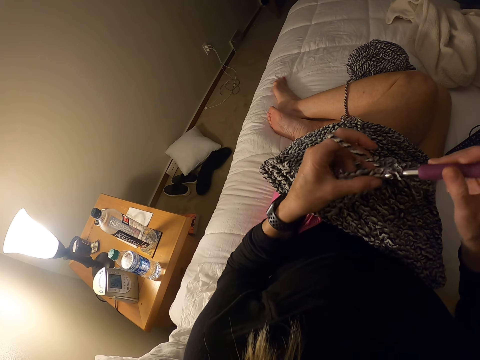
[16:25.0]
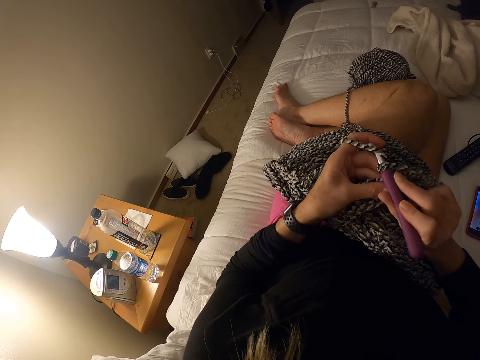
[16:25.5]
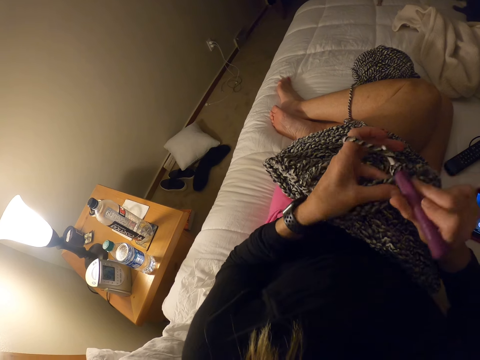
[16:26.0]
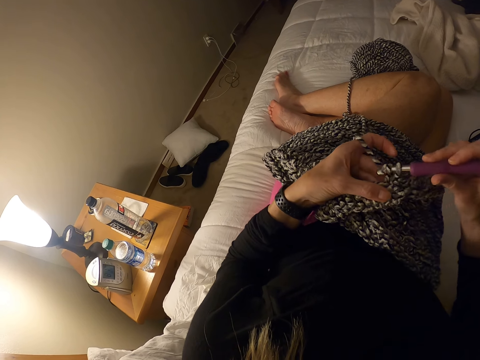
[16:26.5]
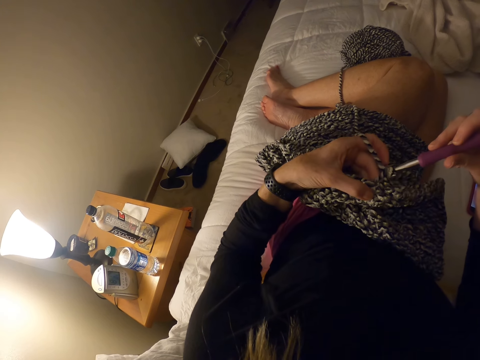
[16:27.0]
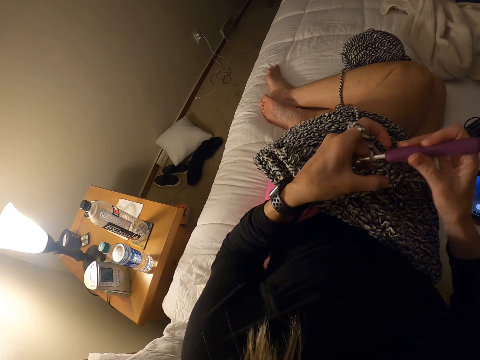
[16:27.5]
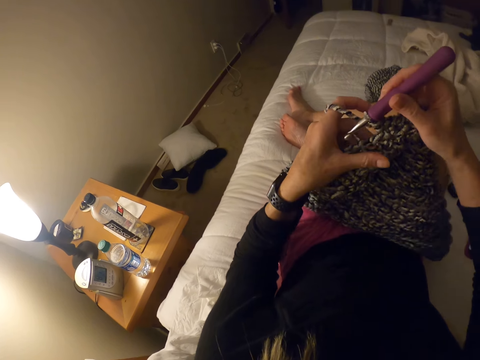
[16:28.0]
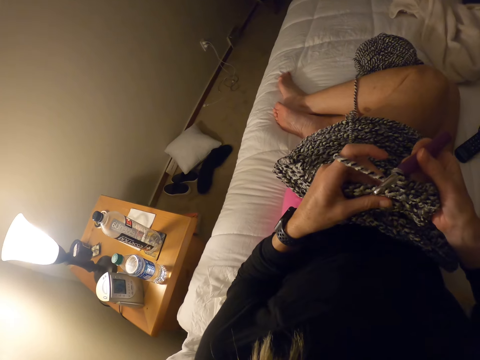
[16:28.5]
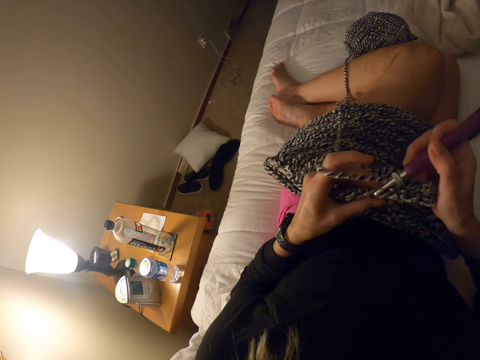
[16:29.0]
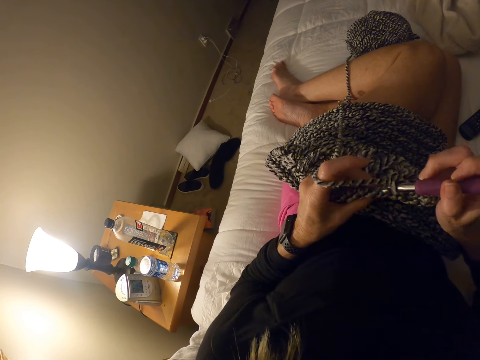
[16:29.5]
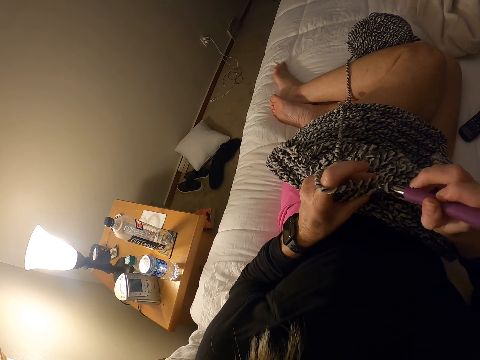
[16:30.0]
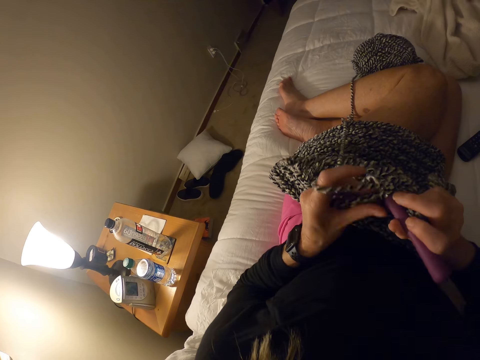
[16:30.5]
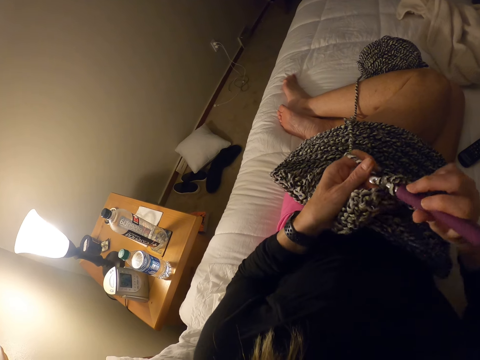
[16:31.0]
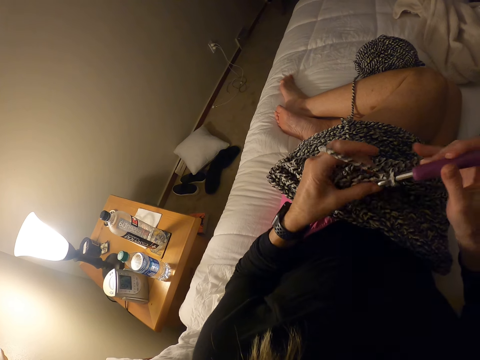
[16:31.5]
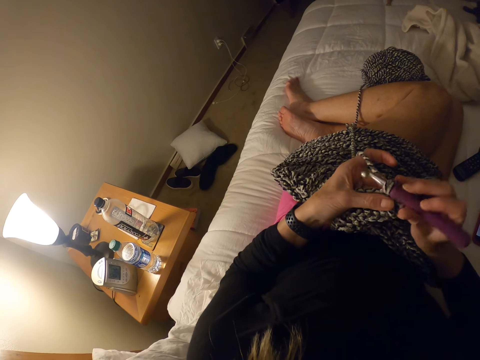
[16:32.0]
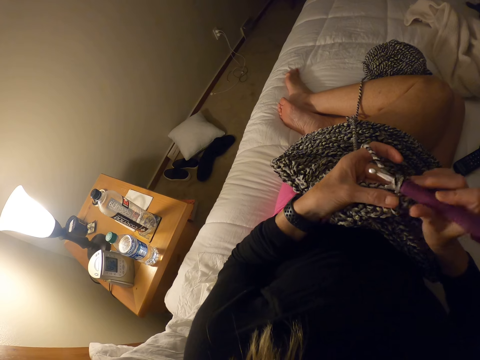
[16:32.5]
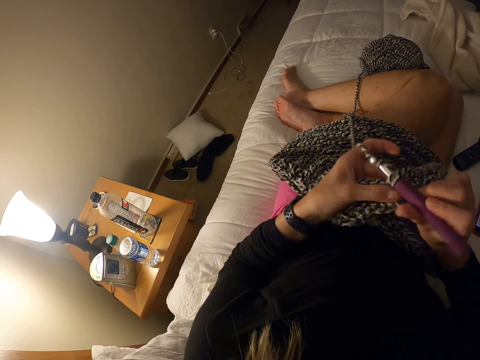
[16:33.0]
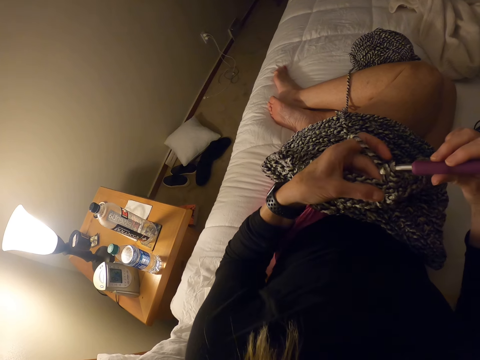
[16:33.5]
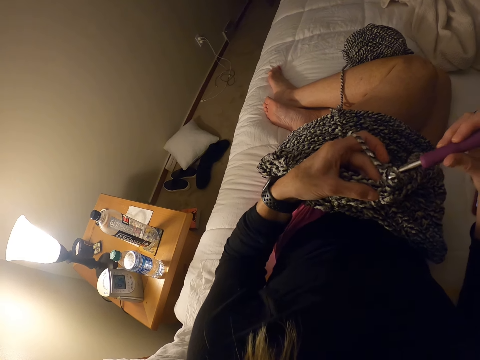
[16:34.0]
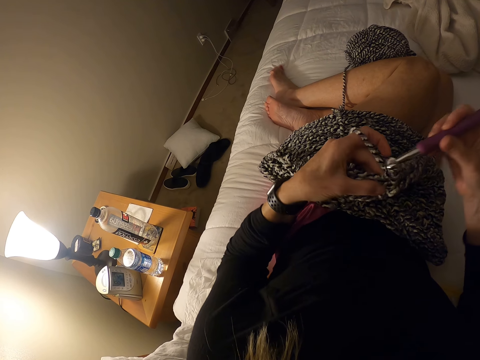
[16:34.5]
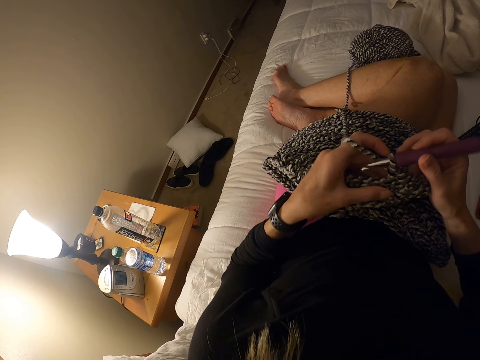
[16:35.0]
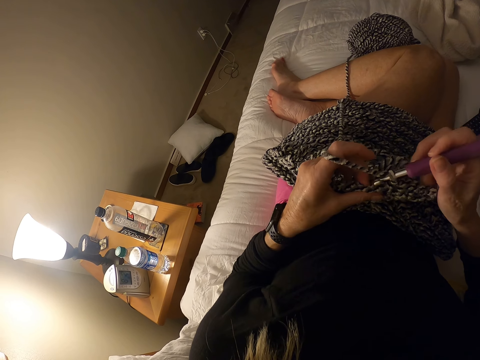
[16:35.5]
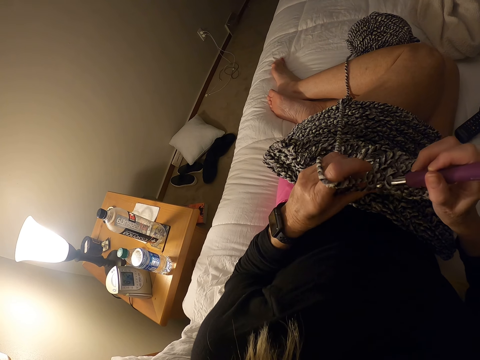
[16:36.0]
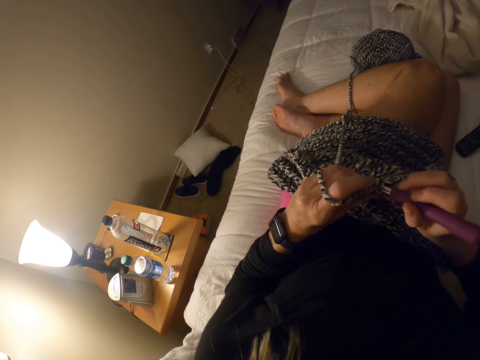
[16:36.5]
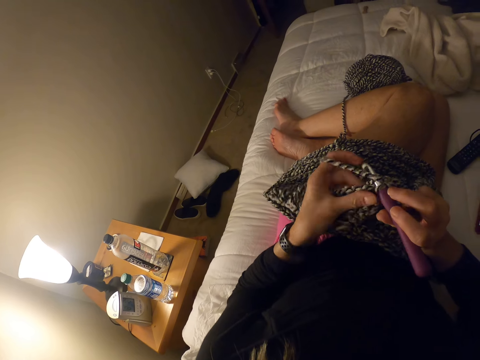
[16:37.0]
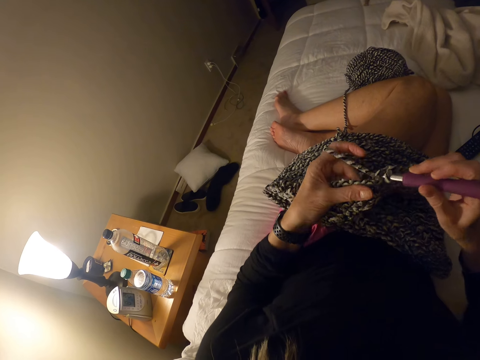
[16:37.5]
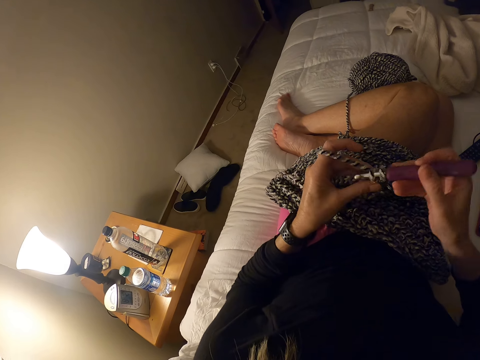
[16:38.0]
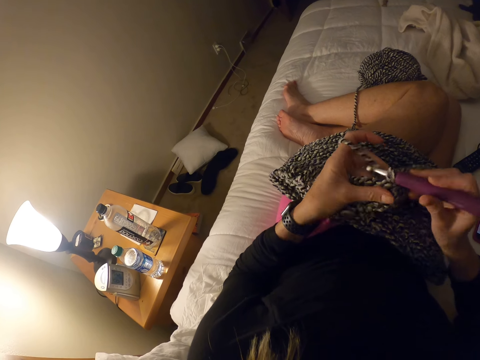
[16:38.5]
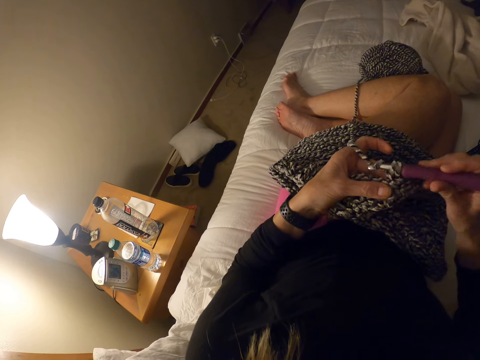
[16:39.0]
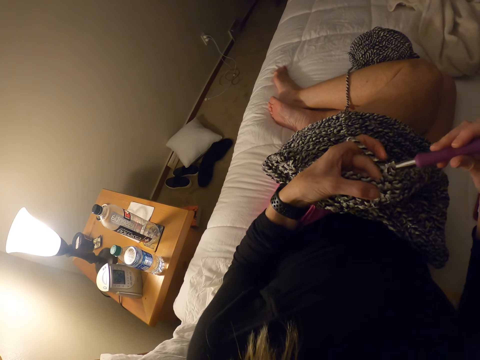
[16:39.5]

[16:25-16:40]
The camera wearer adjusts her hand. She crochets yarn with the crochet hook.

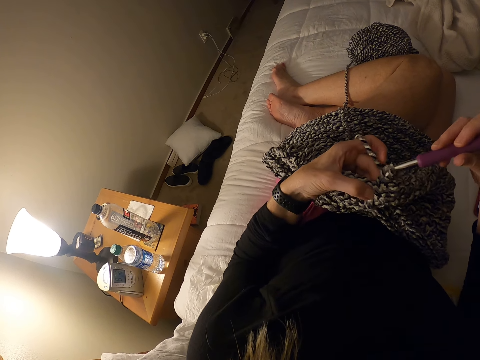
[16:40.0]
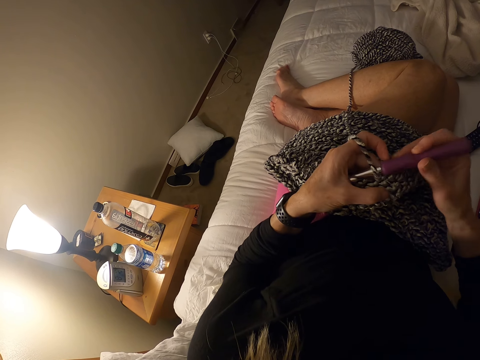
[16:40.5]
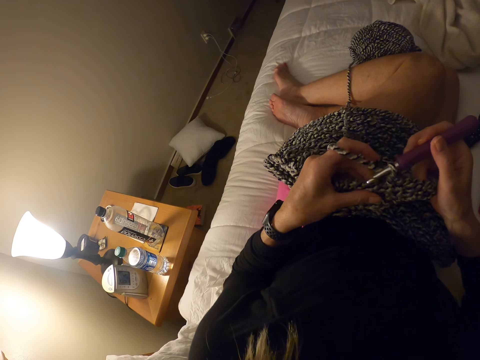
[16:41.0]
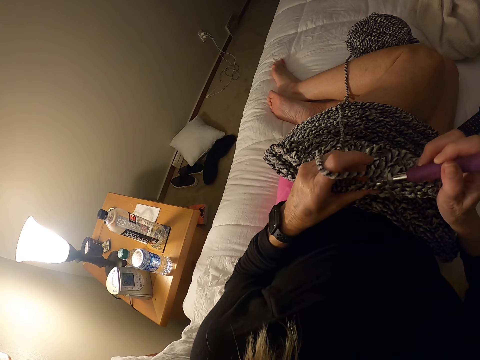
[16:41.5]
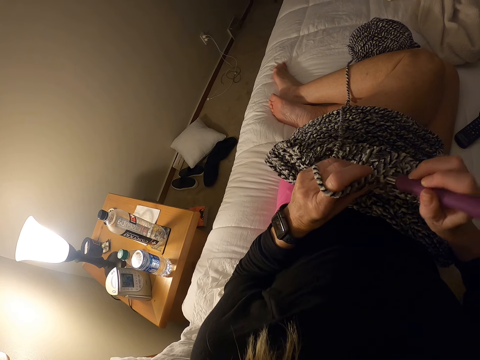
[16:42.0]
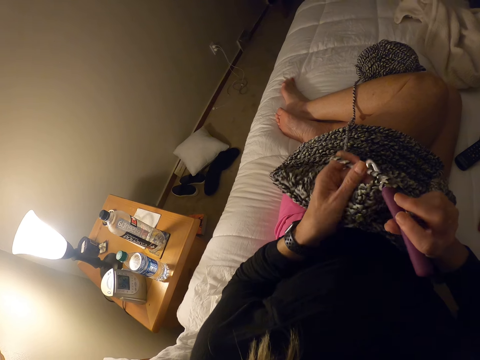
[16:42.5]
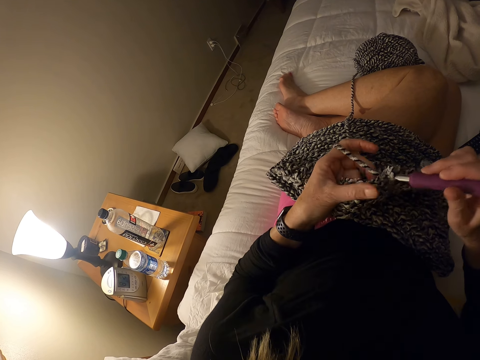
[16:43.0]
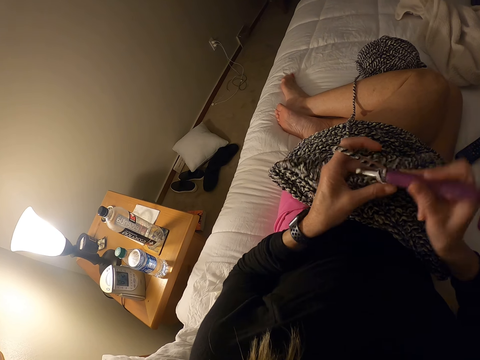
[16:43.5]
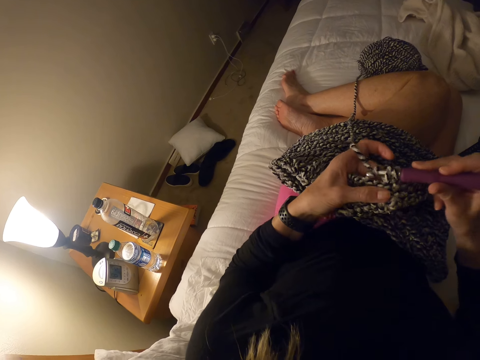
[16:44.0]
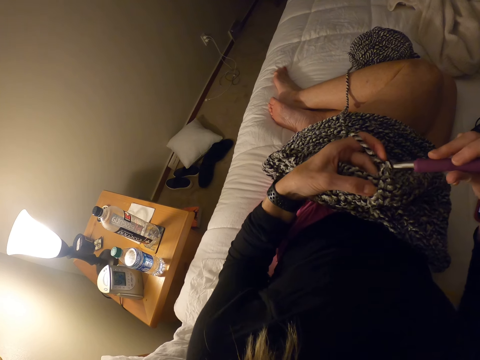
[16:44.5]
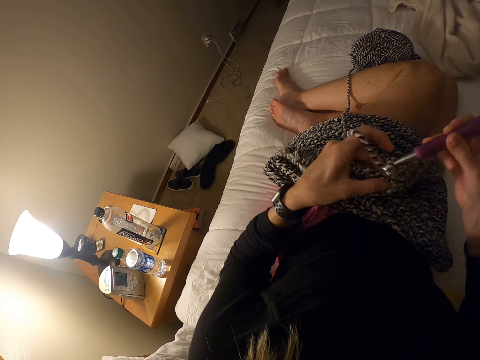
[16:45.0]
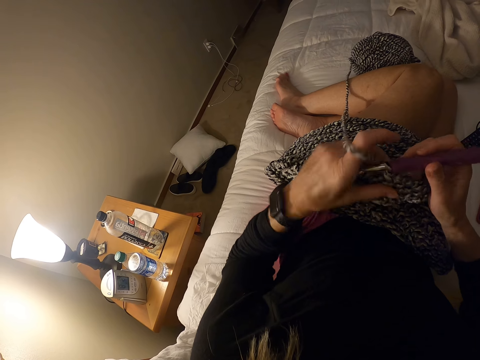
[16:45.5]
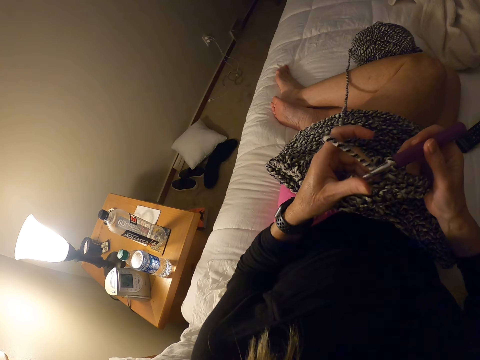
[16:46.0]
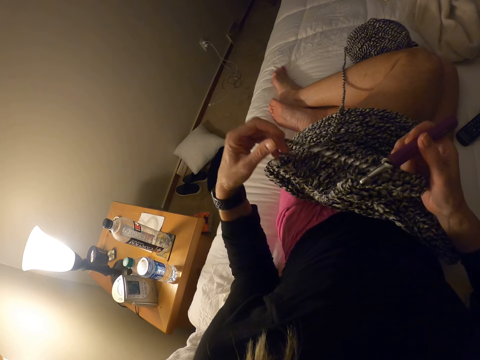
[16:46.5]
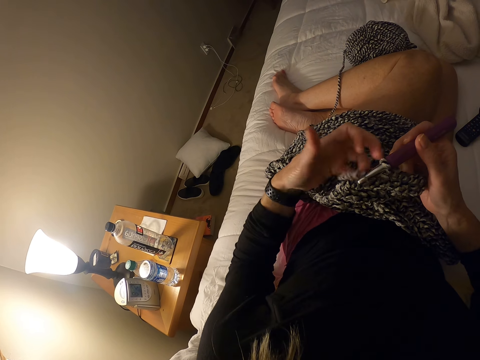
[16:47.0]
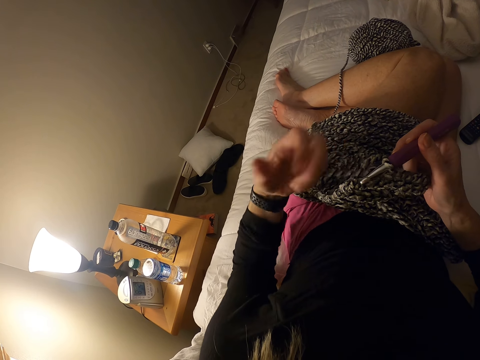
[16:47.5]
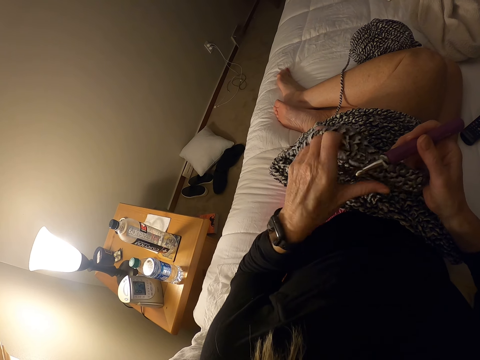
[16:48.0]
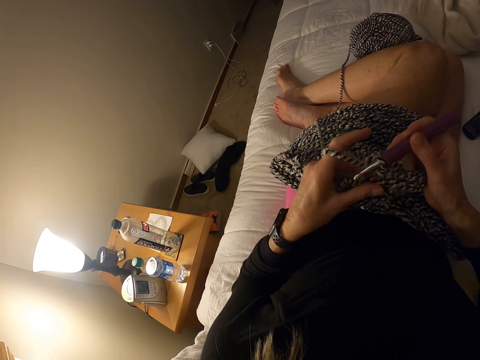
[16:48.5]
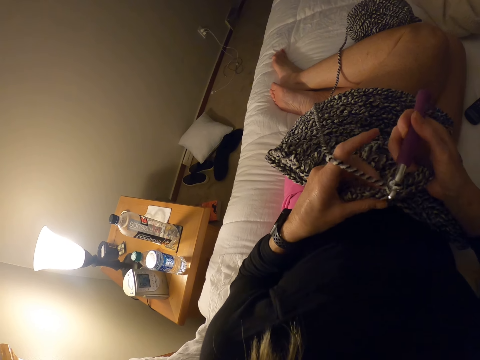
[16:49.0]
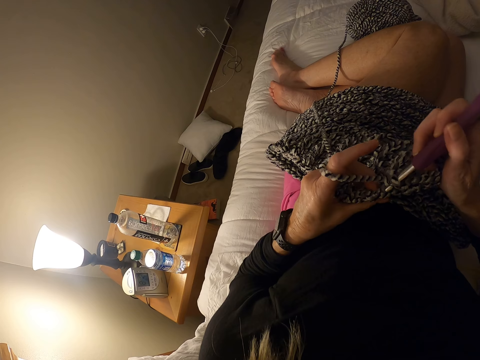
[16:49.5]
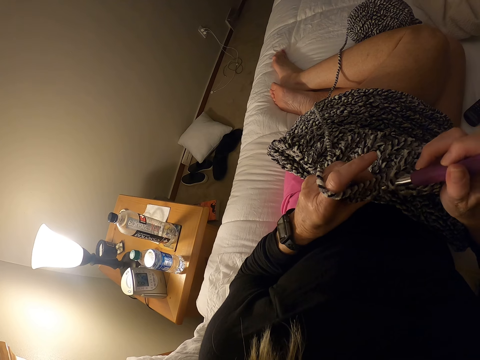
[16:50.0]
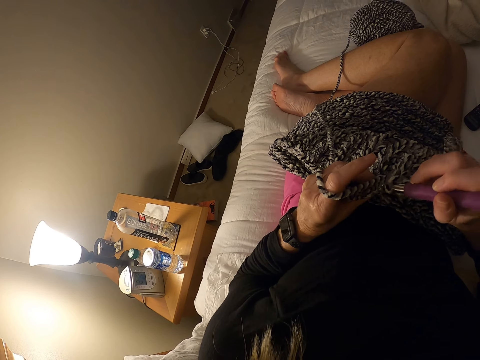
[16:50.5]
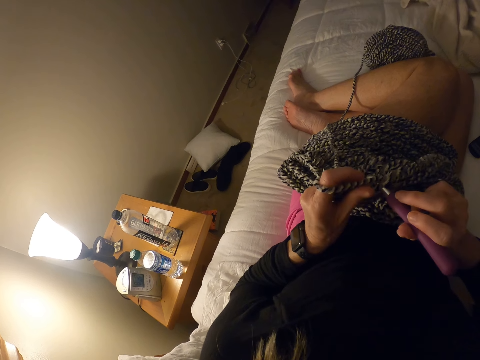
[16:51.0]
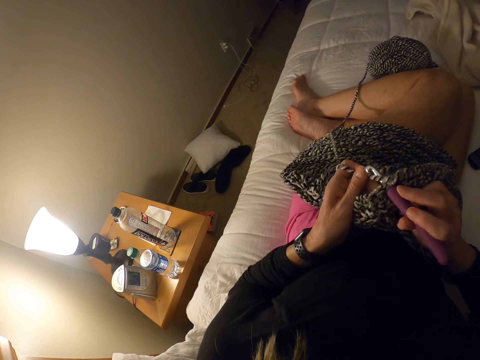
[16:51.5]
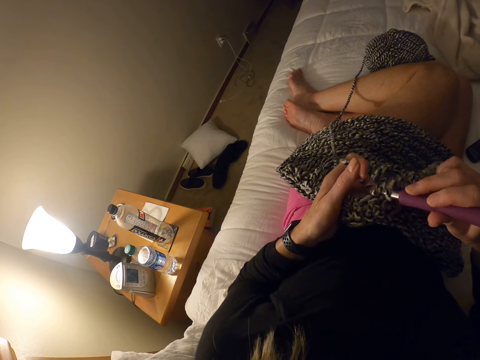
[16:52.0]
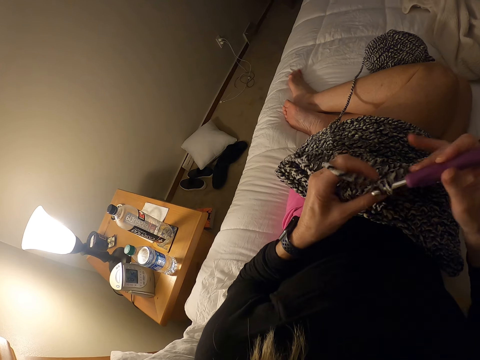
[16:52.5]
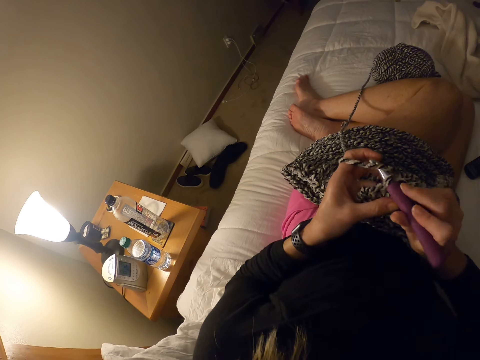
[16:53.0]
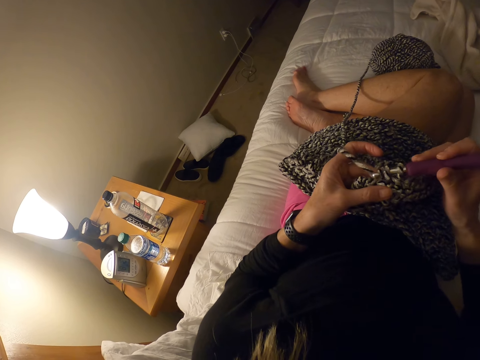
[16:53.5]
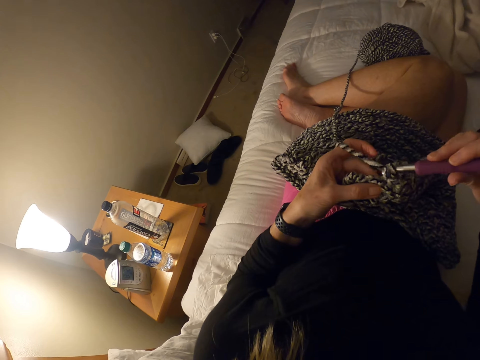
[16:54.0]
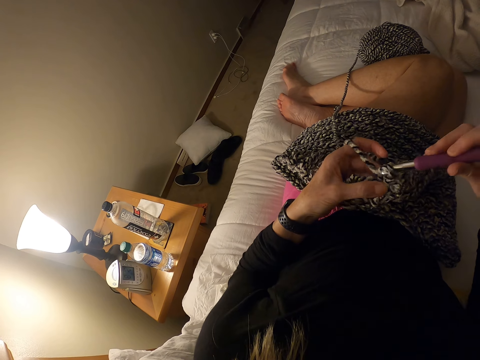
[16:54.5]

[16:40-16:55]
The camera wearer pulls the knitting thread with her hand. She knits the garment with a crochet hook.
